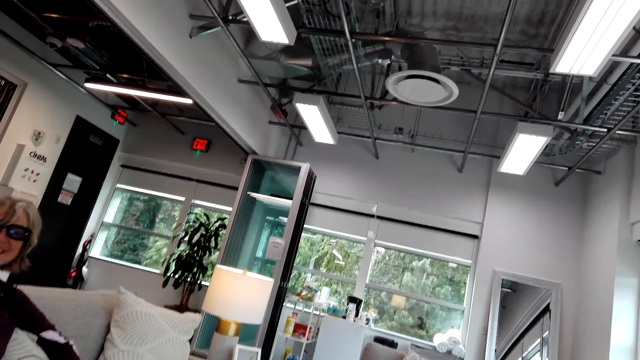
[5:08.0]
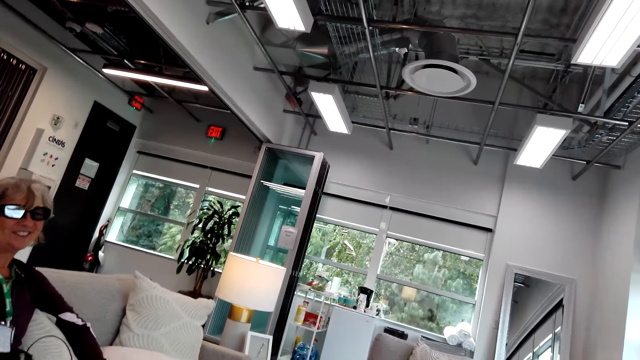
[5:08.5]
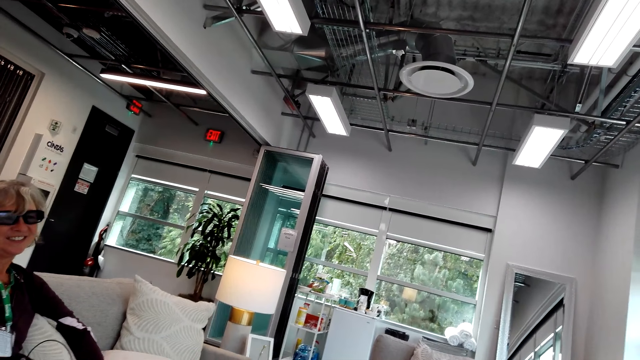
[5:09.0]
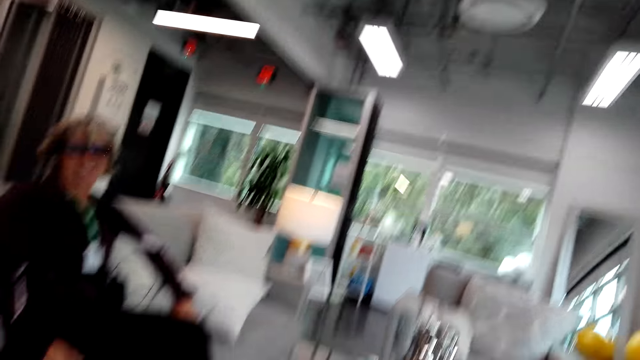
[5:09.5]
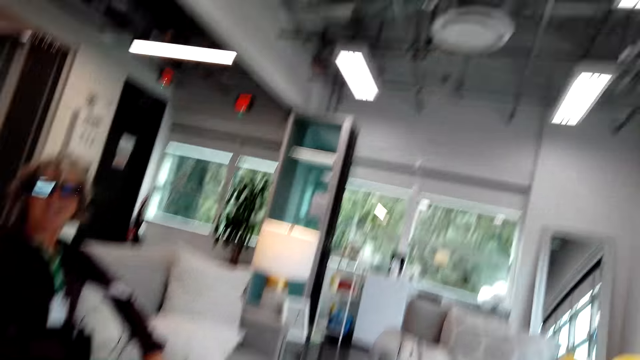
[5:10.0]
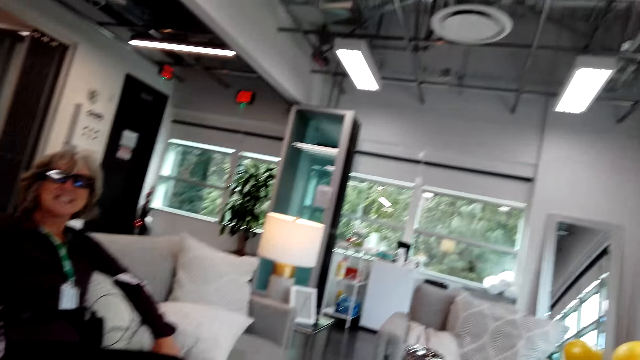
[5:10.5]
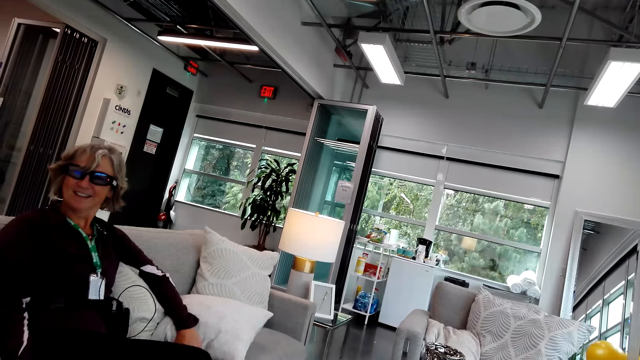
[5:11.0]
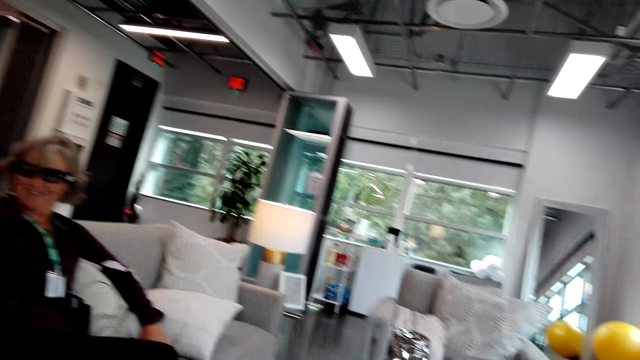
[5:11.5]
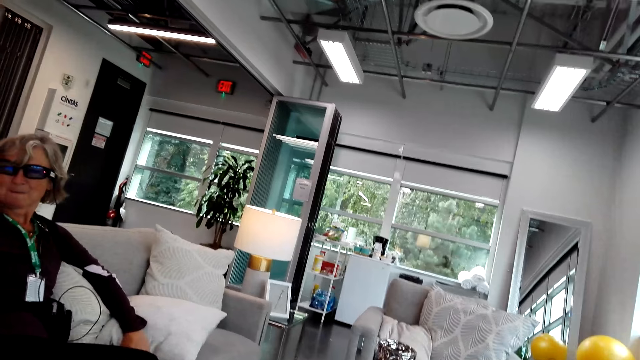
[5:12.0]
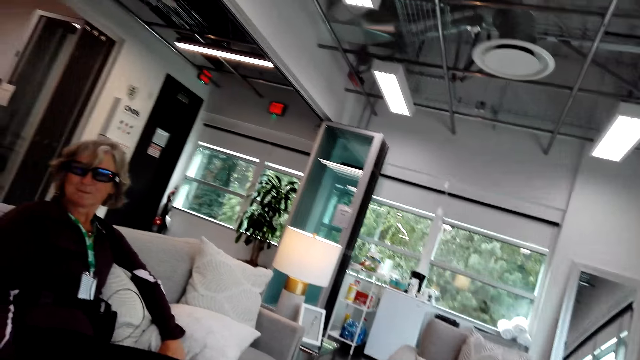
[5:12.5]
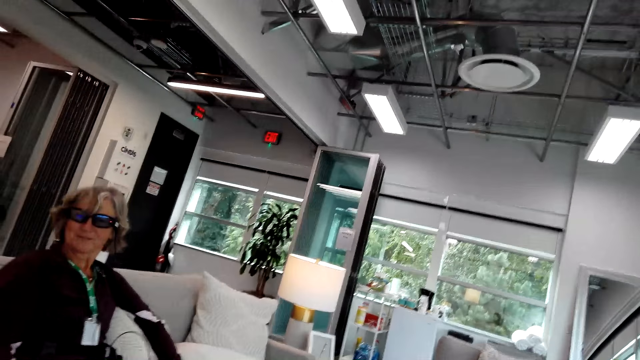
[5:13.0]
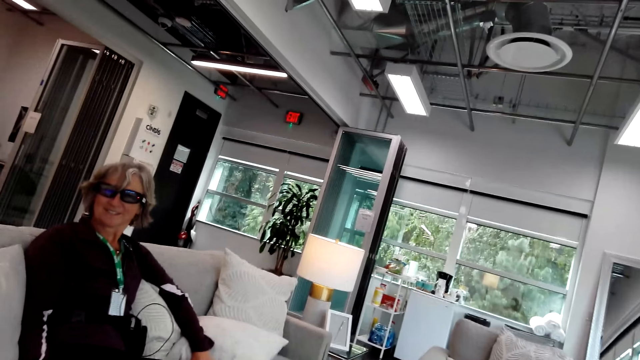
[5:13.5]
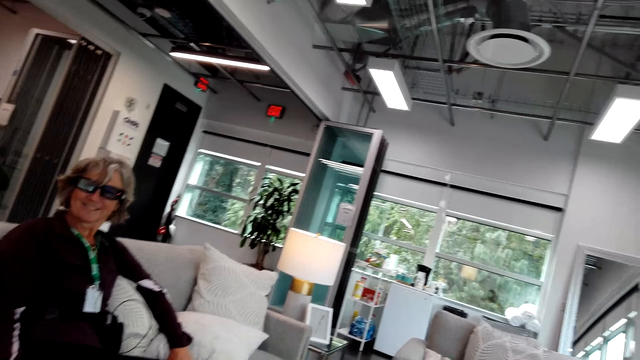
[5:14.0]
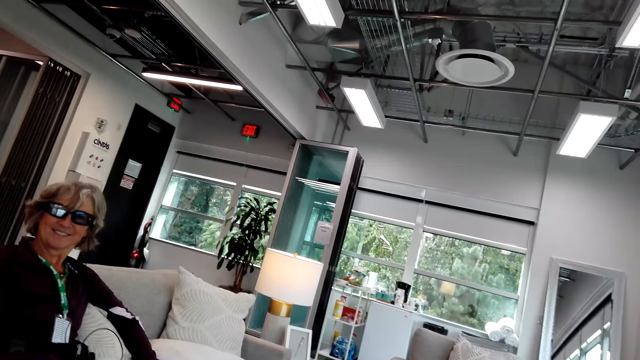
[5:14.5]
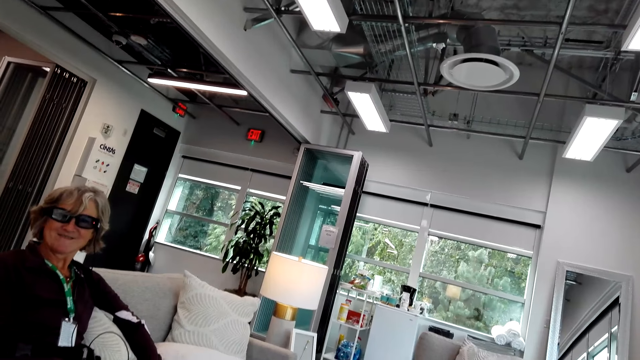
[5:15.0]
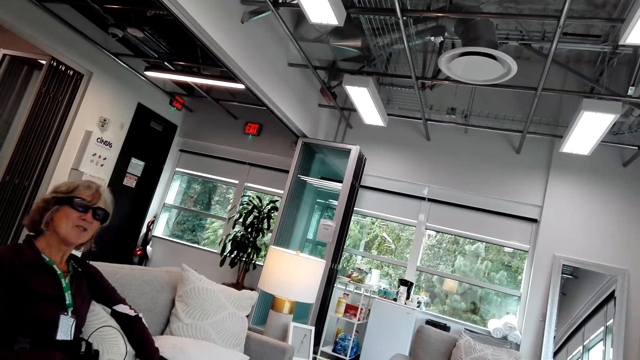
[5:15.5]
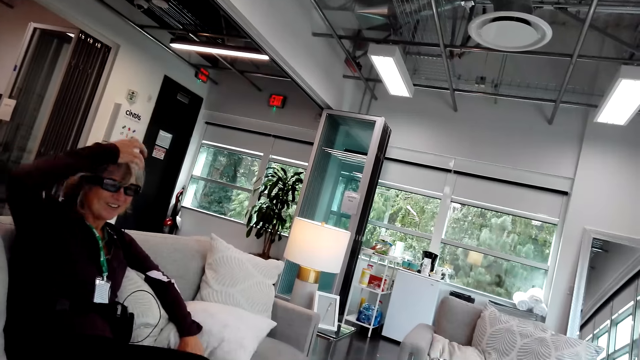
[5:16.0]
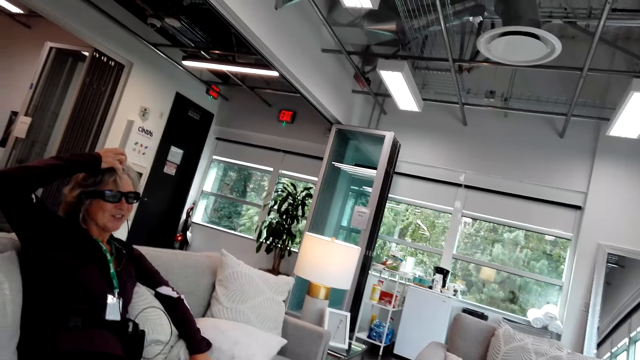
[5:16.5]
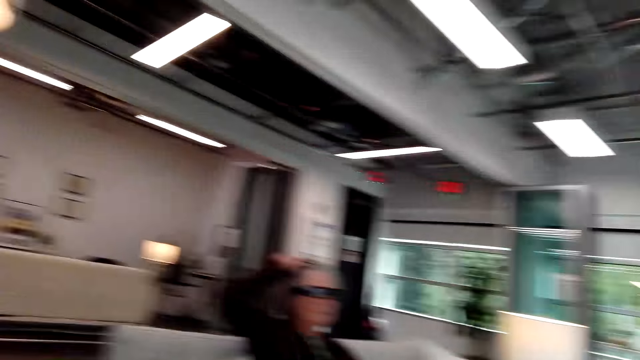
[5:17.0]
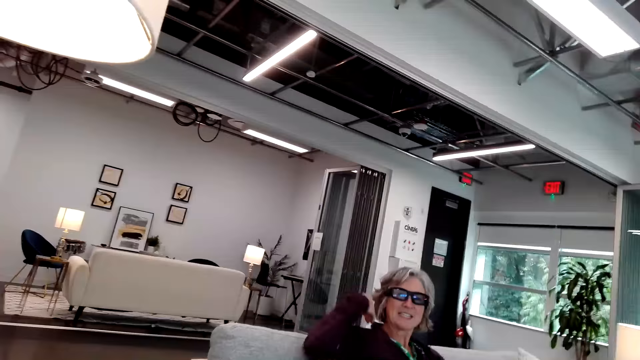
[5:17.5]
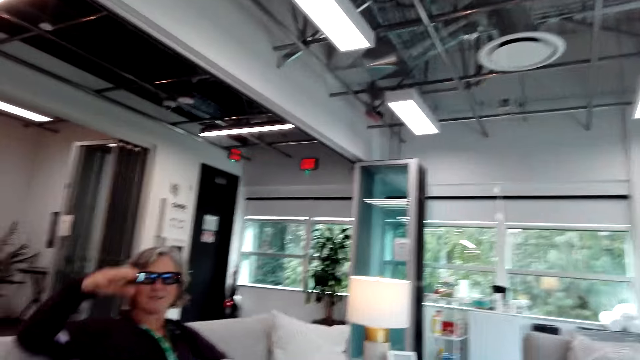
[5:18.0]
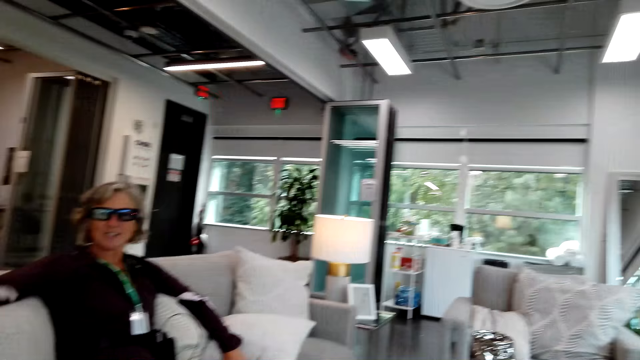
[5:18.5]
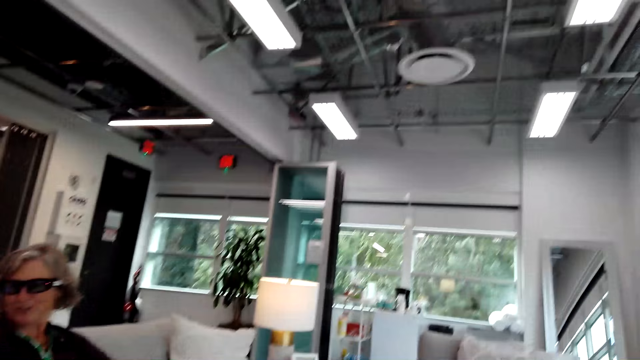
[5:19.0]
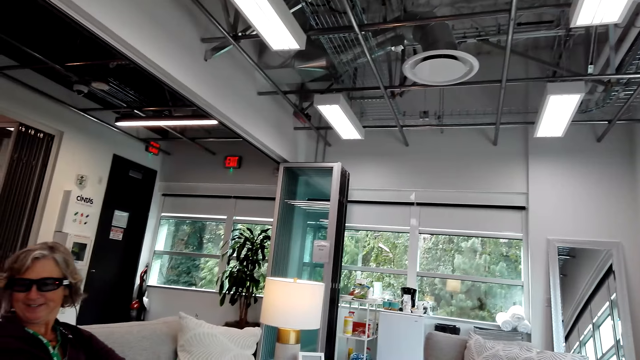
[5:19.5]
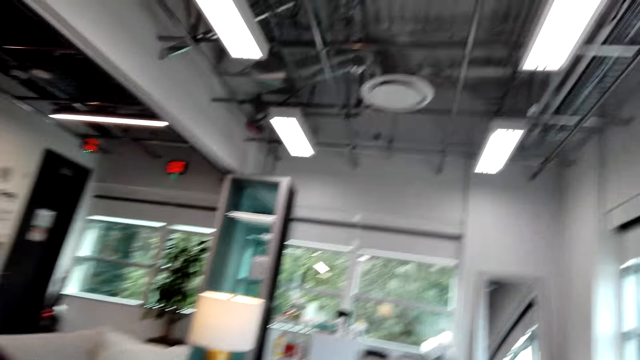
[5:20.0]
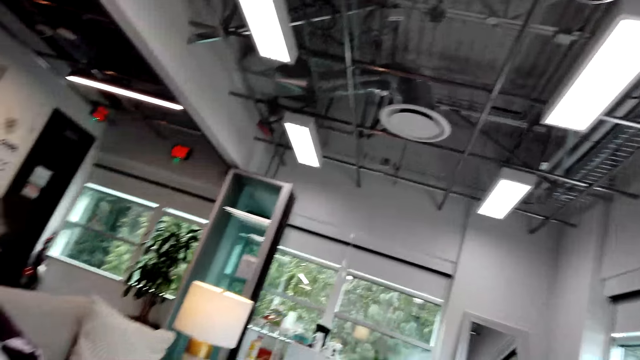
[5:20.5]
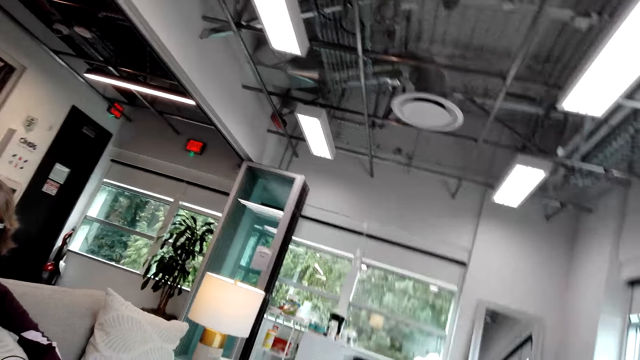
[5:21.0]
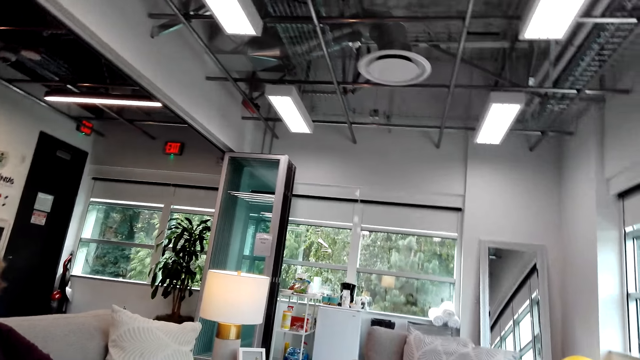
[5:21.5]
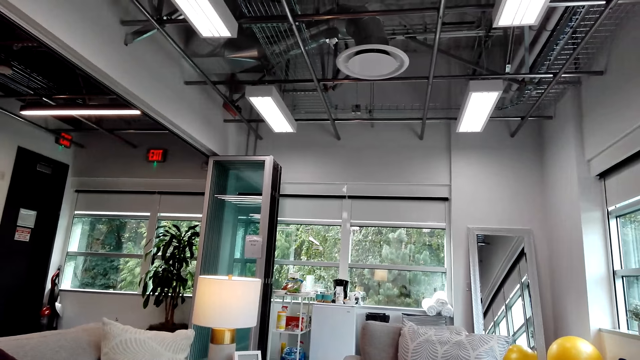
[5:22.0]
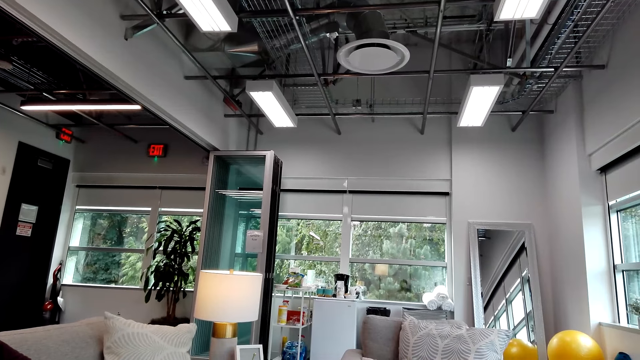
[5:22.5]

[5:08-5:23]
A woman talks to the camera wearer. The camera wearer talks to the woman. The woman touches the hair and dialogues with the camera wearer in the house. The camera wearer talks to the woman.

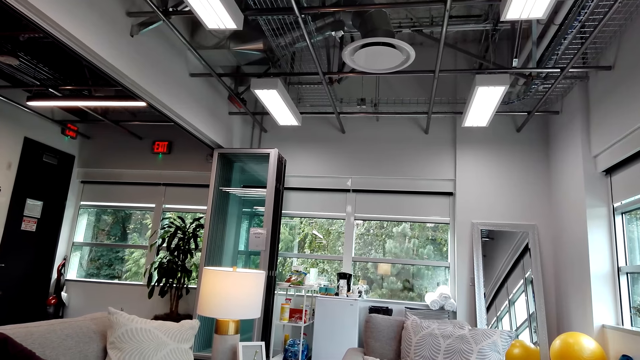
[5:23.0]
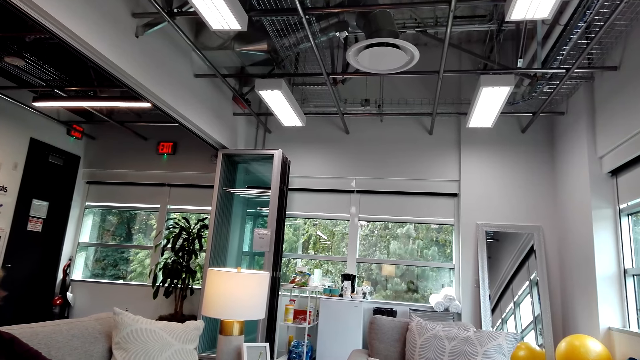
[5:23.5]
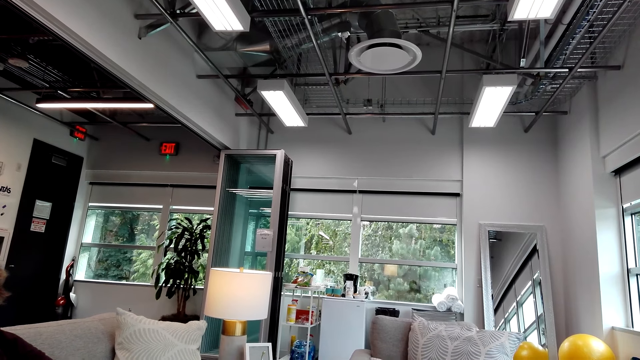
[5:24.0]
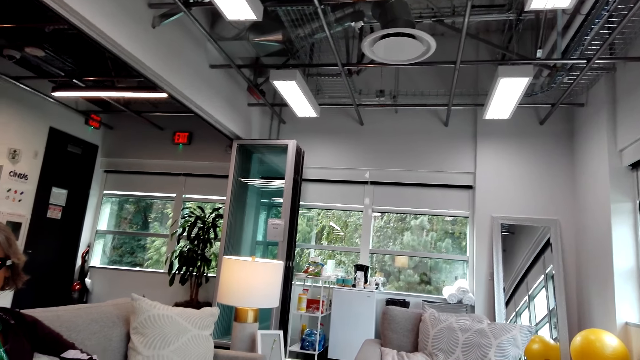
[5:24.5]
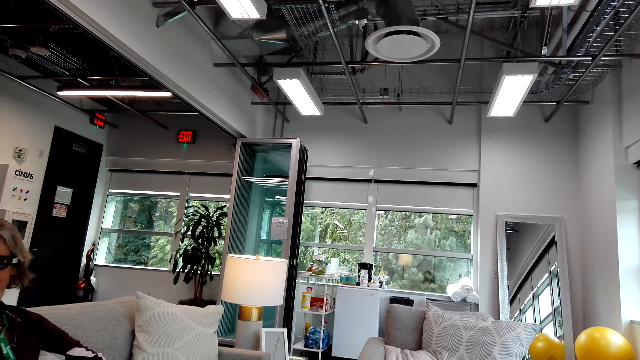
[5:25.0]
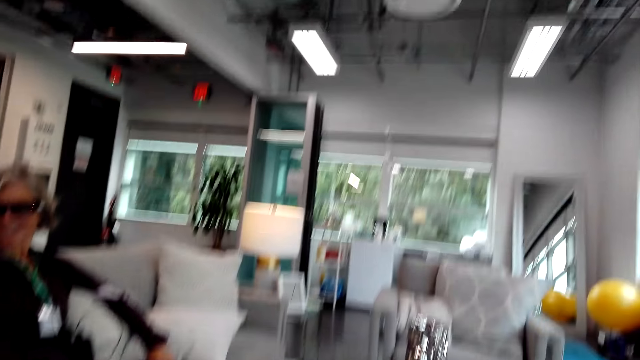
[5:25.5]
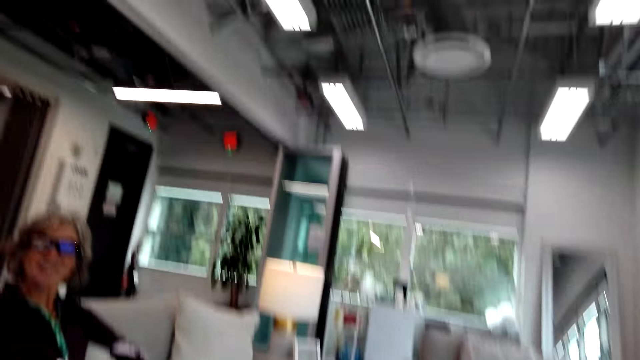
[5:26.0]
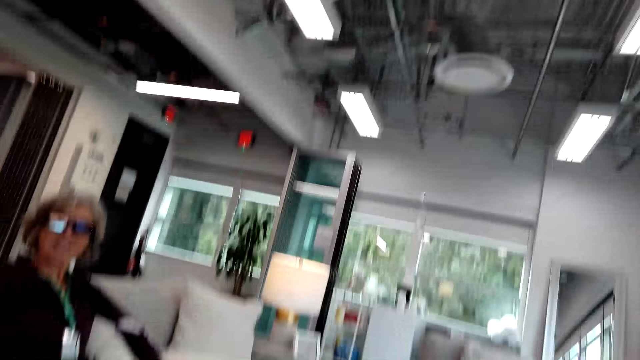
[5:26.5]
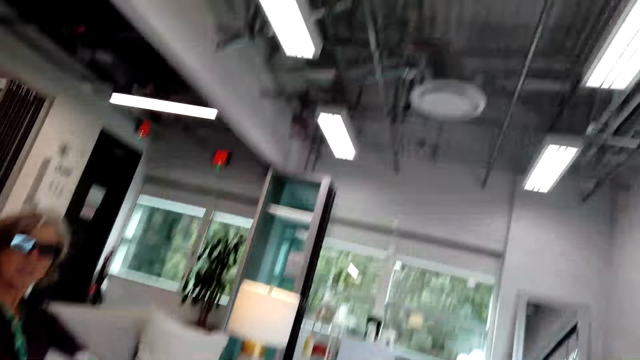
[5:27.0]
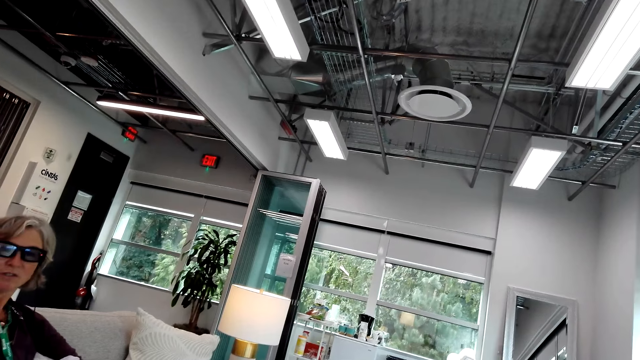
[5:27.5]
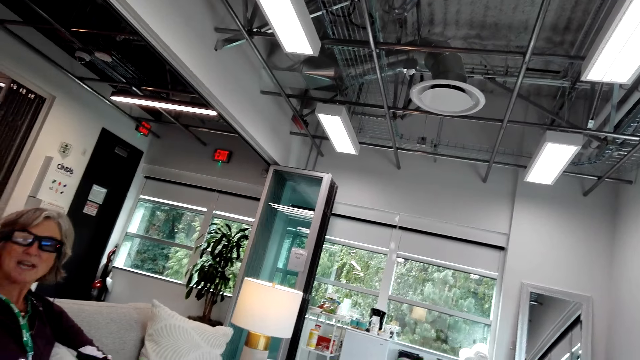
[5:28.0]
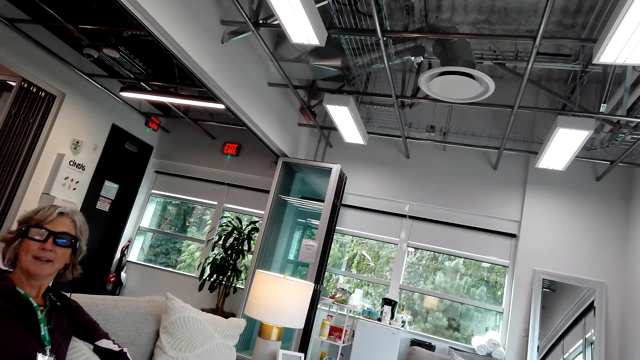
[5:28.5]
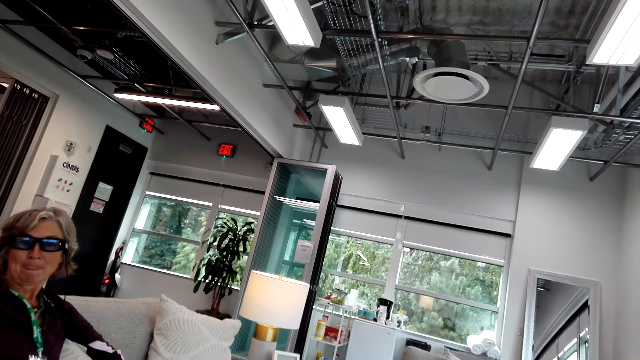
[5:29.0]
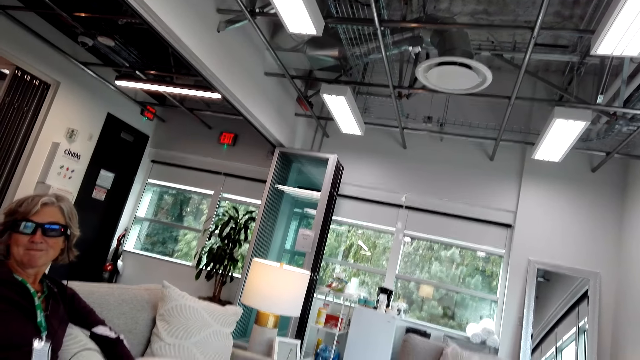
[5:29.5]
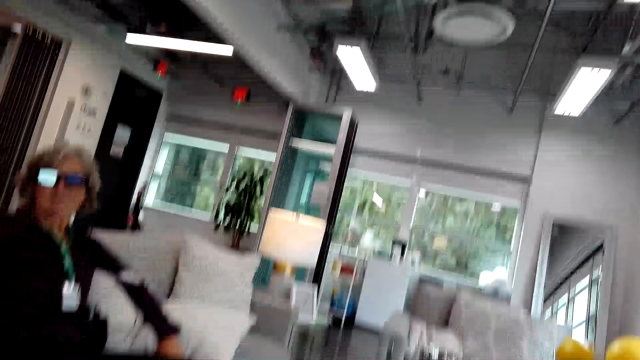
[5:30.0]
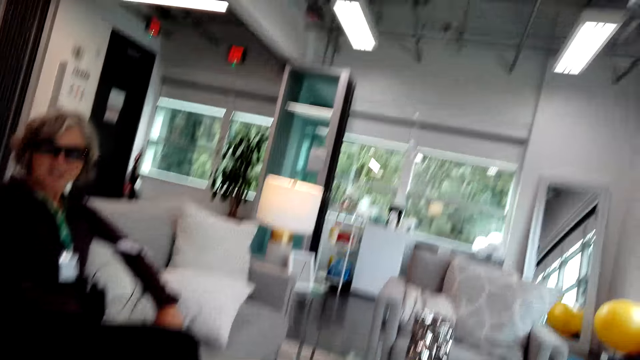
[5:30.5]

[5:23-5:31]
A woman talks to the camera wearer. The camera wearer talks to the woman.
